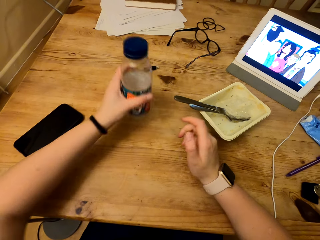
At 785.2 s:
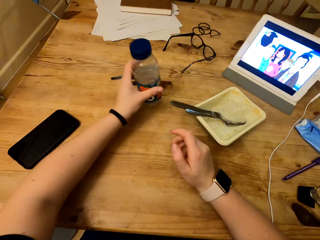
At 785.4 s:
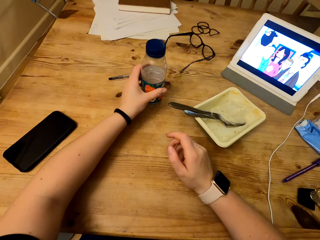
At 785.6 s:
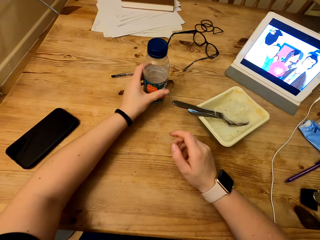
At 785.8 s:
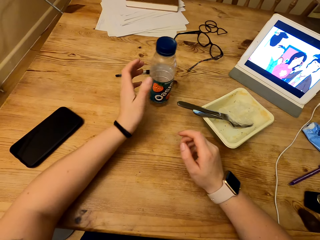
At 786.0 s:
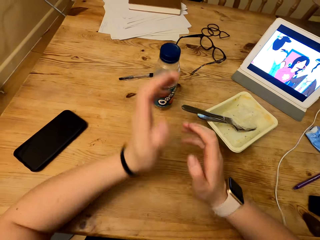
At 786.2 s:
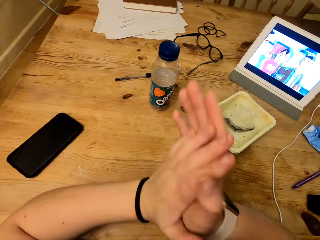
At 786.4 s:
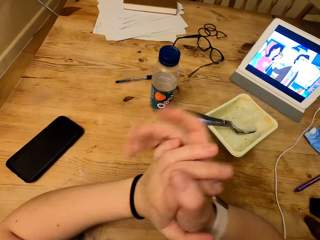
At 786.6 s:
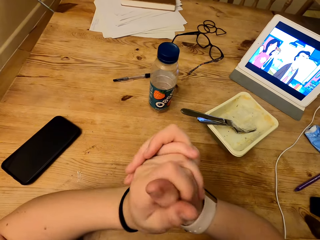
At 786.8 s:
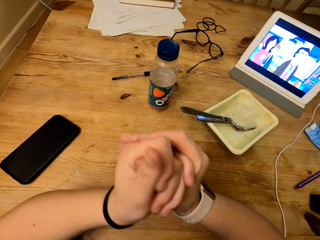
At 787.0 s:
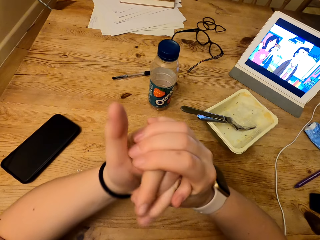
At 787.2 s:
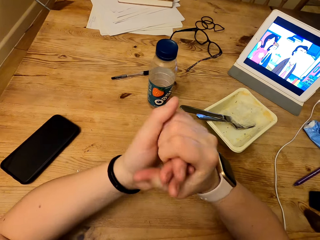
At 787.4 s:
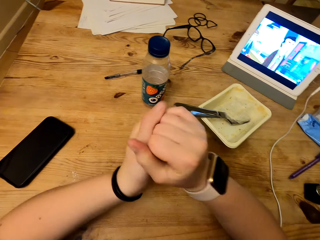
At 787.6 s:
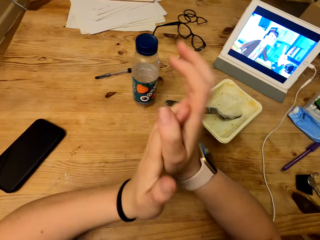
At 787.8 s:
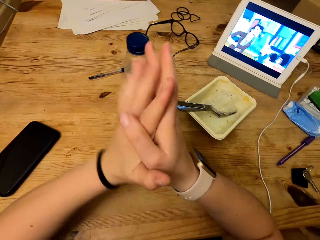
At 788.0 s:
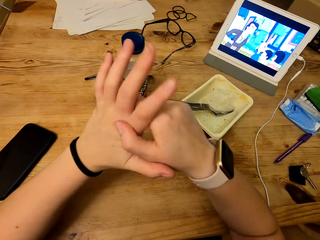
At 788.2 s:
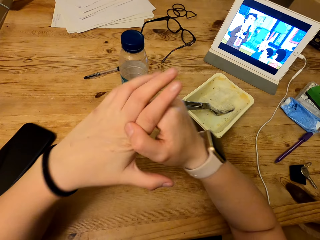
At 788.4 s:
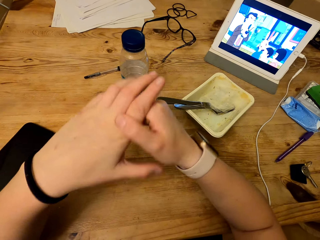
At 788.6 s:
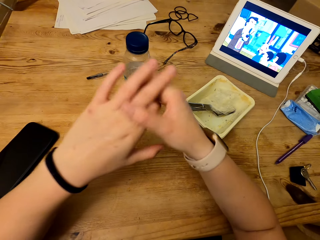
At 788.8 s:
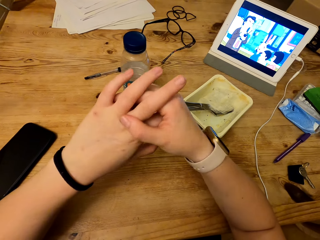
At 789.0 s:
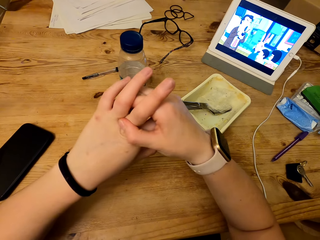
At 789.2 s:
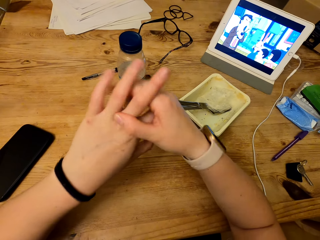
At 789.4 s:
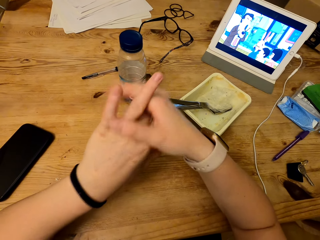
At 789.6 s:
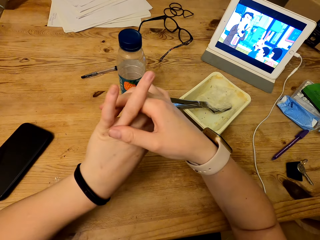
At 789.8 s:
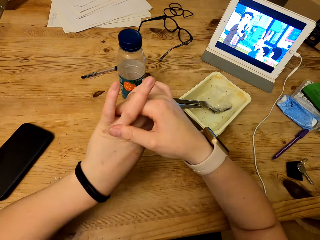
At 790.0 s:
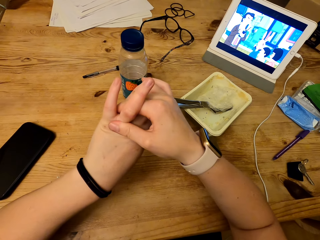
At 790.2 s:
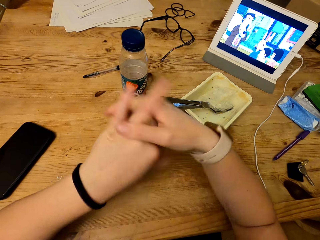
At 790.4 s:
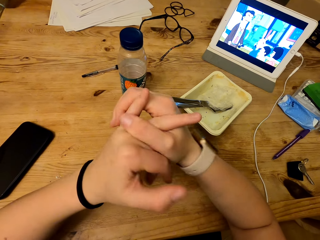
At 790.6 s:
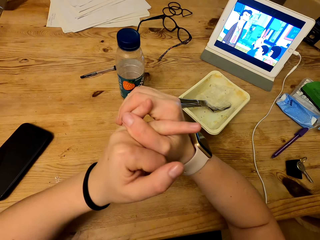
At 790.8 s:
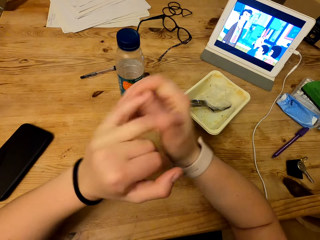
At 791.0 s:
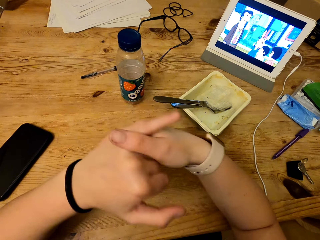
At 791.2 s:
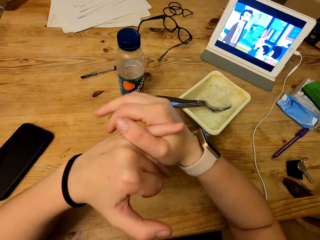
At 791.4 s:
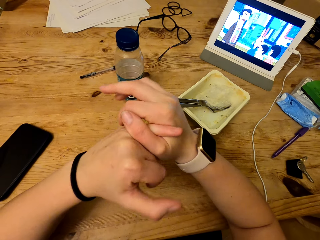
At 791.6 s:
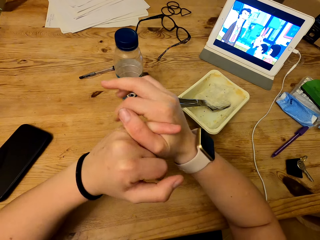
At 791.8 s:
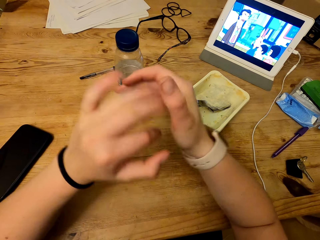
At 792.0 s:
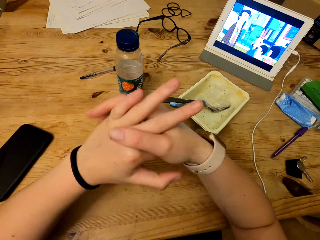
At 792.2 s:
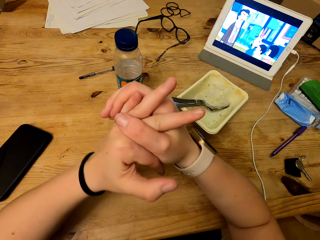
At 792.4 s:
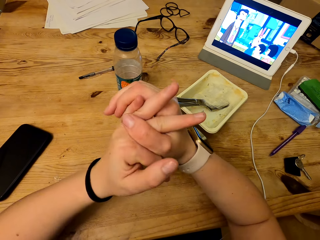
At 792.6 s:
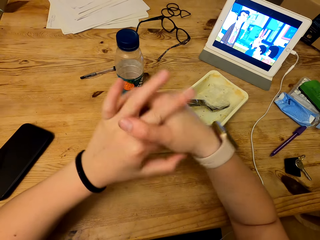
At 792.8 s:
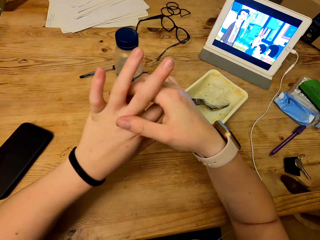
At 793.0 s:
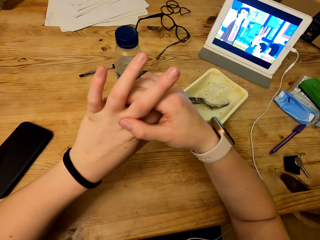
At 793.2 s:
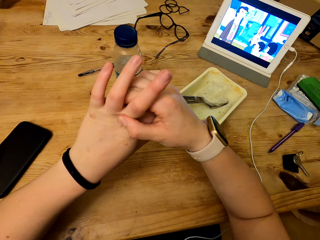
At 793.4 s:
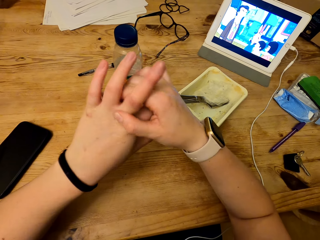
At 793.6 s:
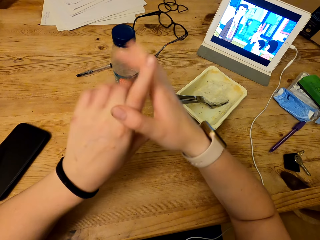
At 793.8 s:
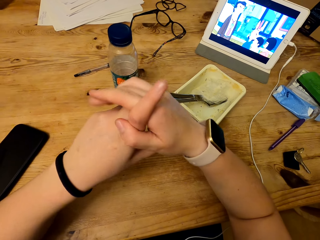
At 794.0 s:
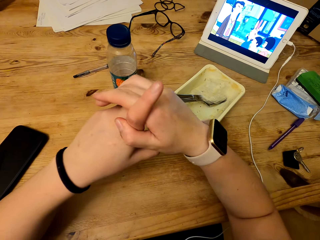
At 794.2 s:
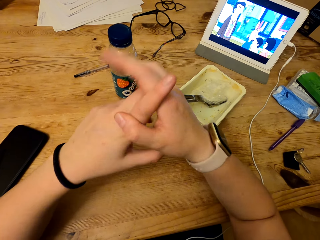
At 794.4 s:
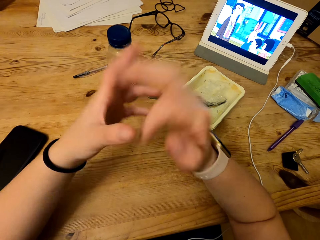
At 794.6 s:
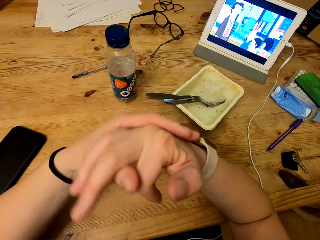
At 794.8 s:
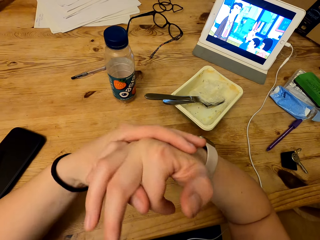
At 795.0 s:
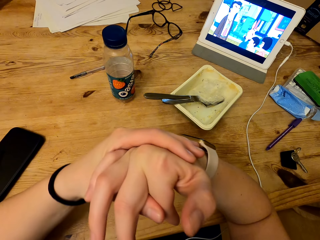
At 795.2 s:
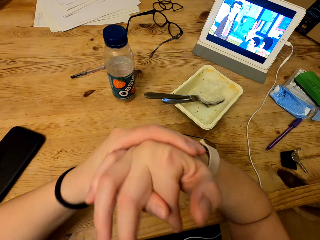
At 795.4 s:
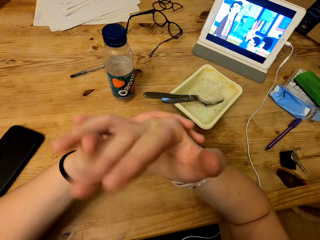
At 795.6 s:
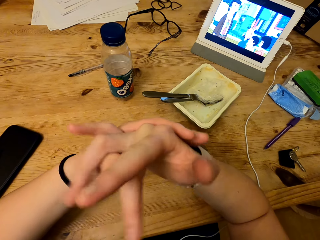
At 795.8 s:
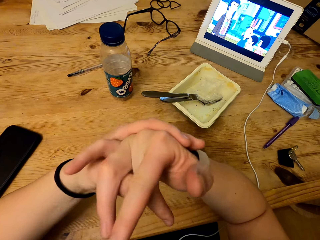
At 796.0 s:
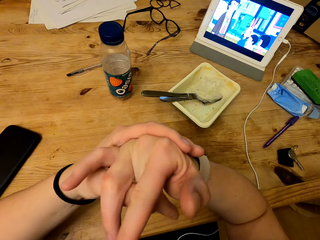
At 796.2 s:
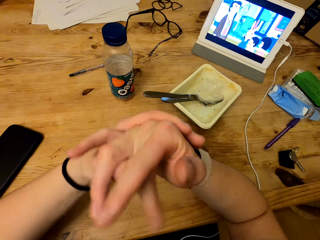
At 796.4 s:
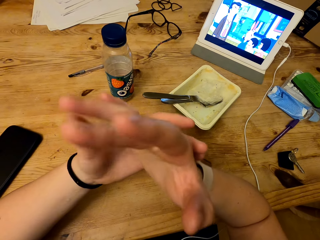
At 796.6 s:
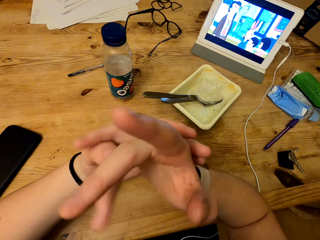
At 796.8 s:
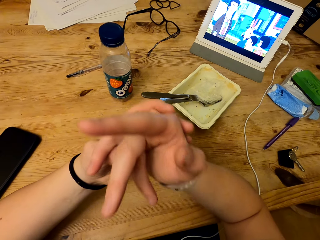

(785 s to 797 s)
The camera wearer puts the bottle on the table.

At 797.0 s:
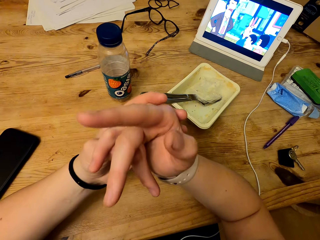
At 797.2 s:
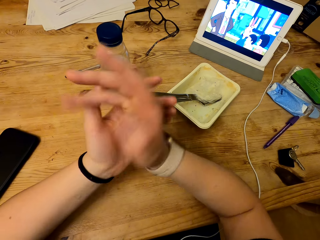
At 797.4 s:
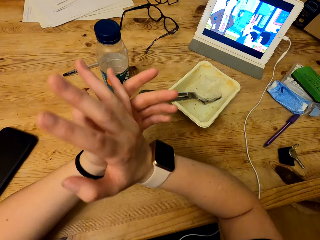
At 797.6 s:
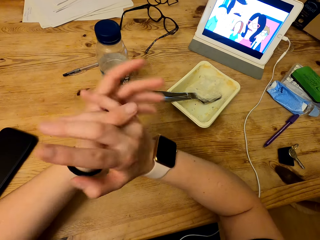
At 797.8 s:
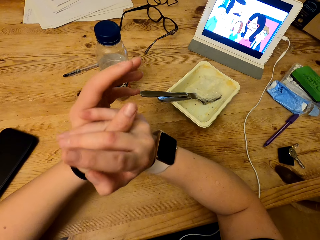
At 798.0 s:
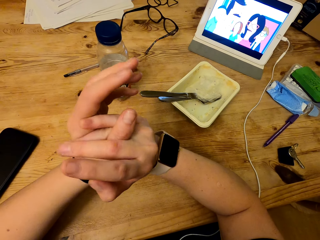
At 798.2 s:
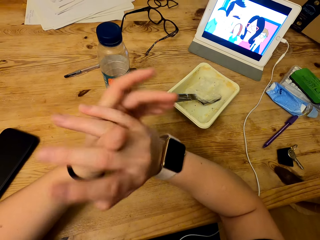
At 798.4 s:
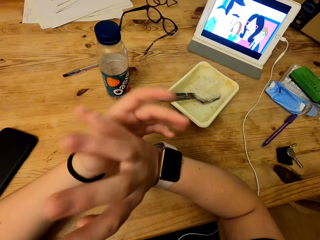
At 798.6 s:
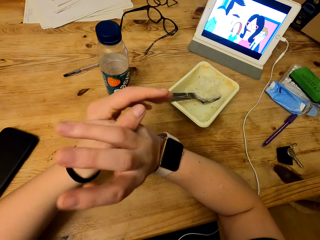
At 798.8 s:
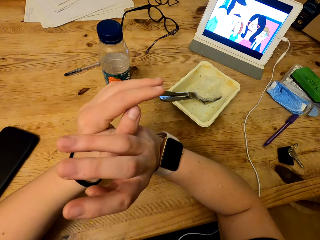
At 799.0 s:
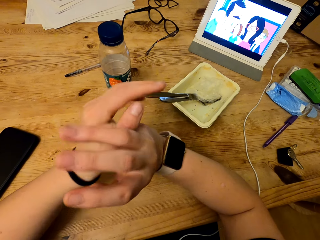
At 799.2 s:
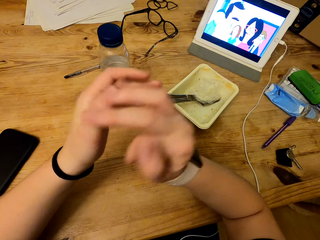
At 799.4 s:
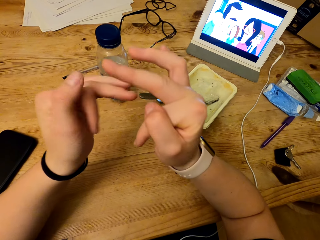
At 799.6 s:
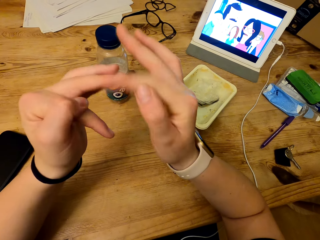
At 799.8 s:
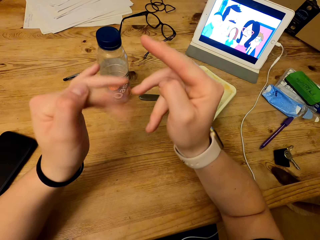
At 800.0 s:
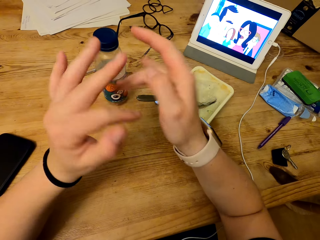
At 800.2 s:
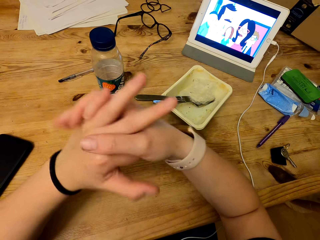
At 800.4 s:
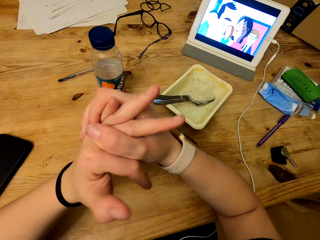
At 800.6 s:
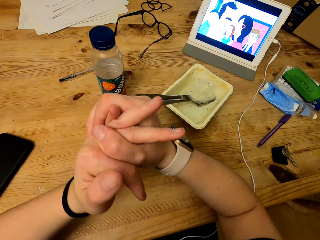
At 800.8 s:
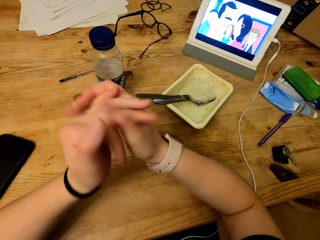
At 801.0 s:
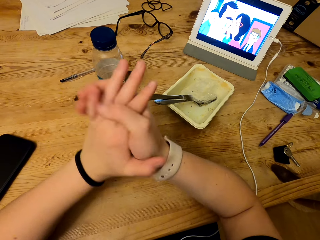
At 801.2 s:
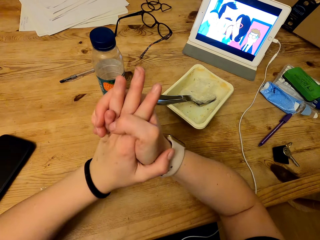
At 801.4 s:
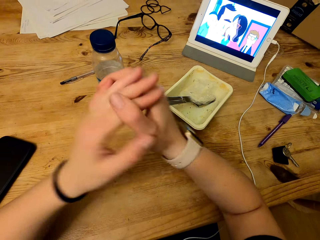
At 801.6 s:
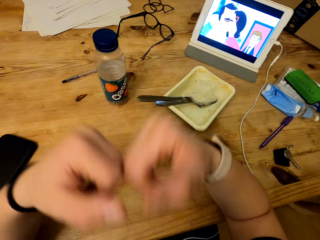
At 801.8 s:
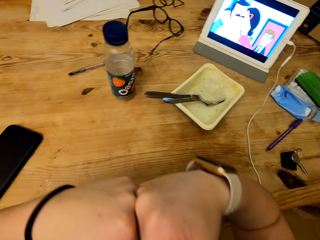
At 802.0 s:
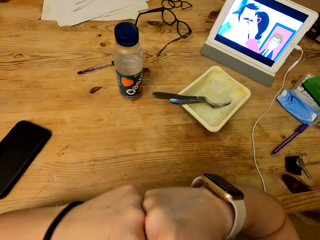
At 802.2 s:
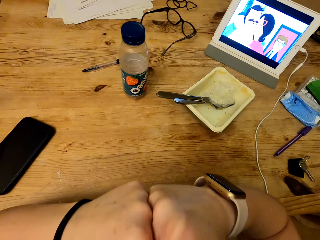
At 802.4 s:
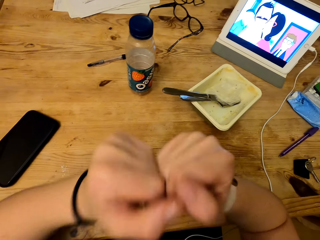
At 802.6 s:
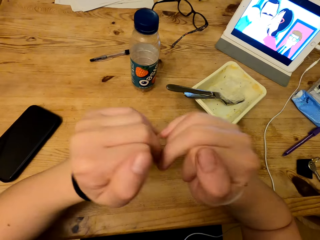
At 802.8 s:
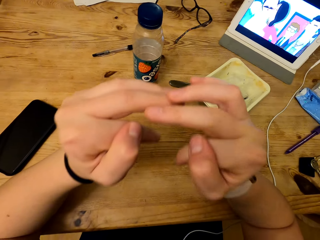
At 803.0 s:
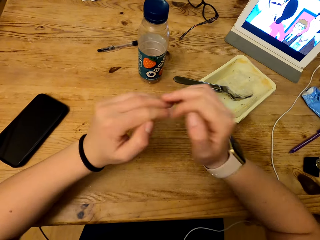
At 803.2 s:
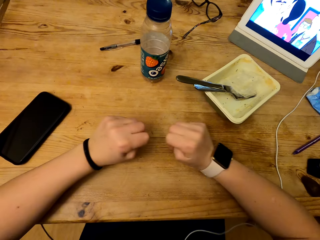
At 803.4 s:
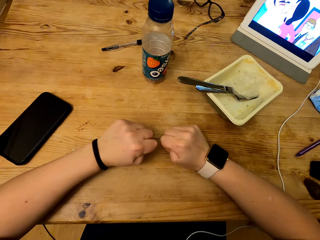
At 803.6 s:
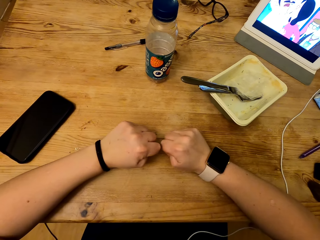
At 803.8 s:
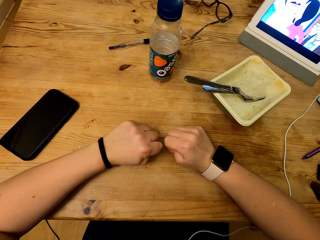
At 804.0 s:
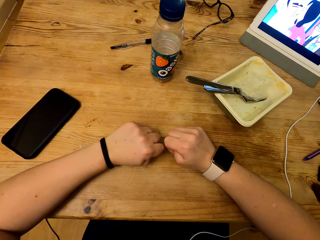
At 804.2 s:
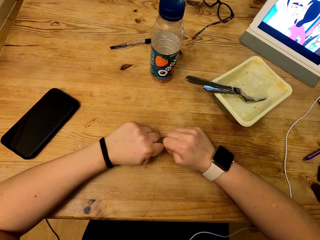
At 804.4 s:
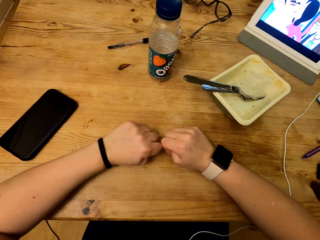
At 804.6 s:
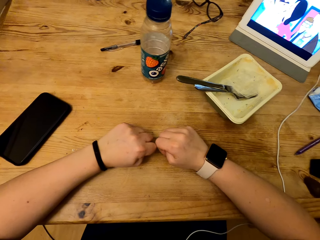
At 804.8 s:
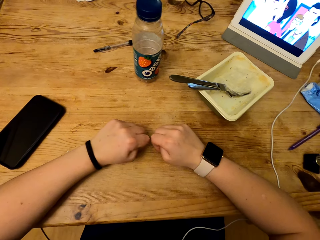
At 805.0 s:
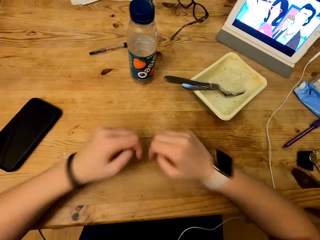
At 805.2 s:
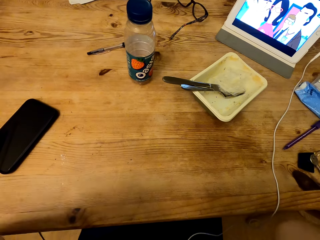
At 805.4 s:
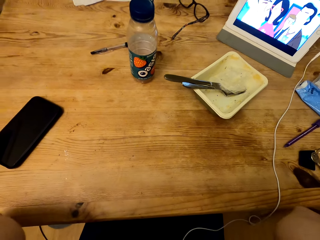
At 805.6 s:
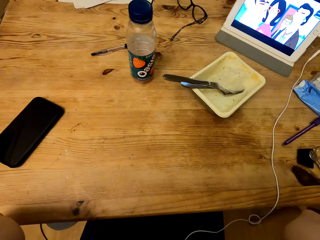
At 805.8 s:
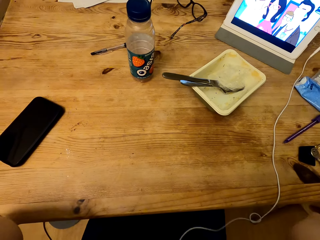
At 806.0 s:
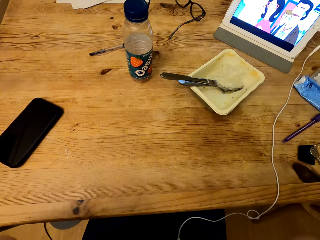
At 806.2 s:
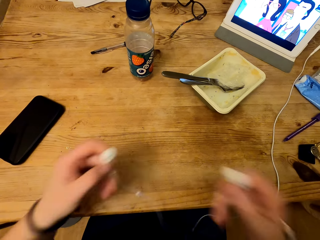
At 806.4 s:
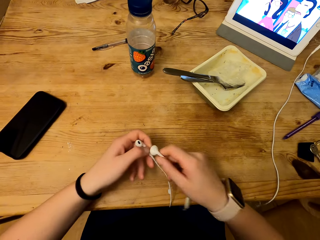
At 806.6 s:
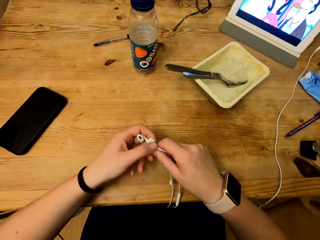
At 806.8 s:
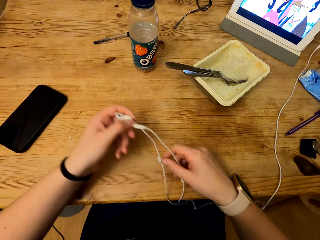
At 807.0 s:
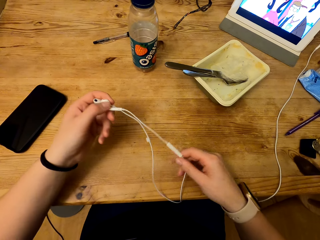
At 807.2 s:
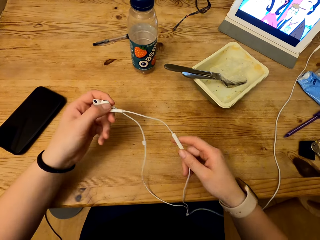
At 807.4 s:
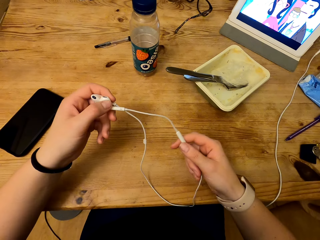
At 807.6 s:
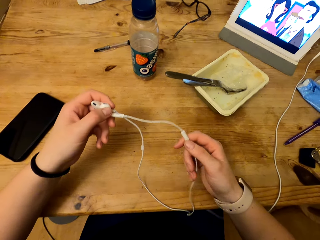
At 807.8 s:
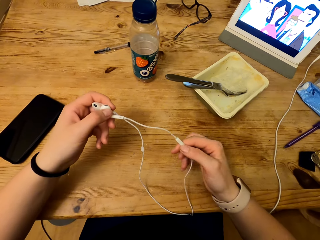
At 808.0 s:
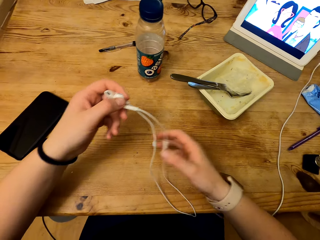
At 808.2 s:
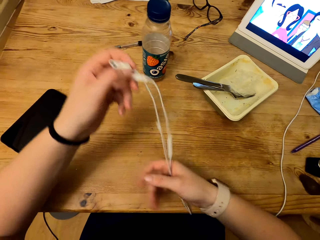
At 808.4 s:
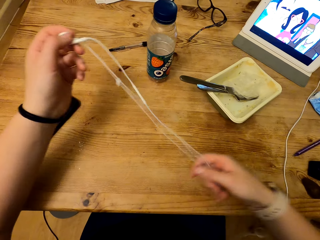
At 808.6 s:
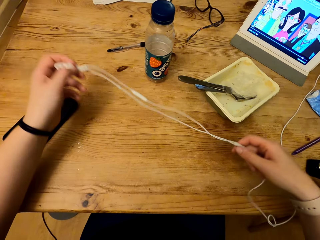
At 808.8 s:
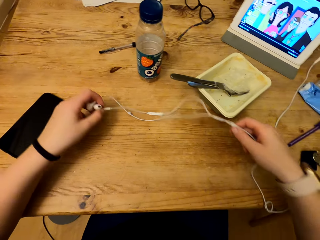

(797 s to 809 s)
The camera wearer puts his hand on the table. He drops his earphones. He adjusts the stations.
